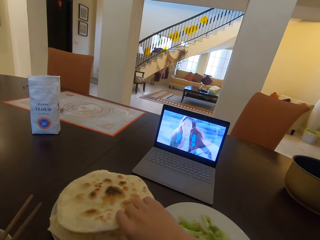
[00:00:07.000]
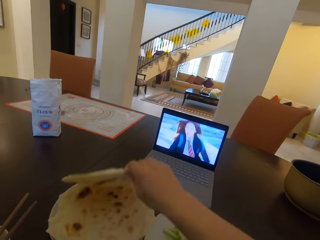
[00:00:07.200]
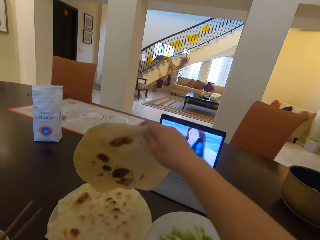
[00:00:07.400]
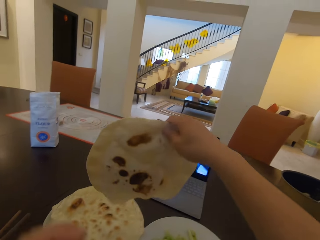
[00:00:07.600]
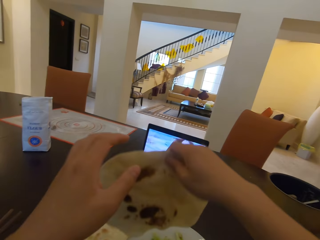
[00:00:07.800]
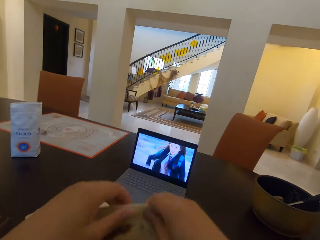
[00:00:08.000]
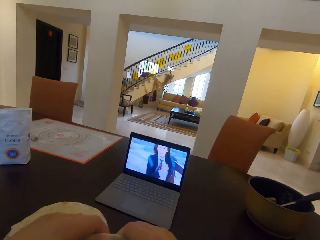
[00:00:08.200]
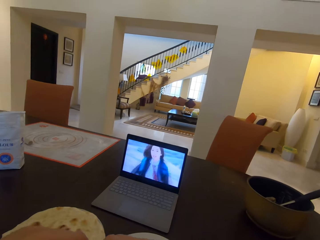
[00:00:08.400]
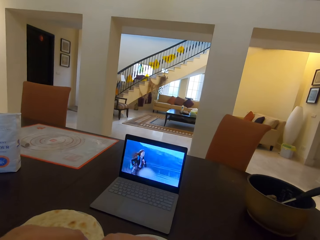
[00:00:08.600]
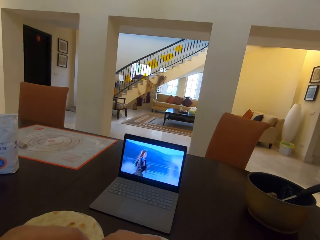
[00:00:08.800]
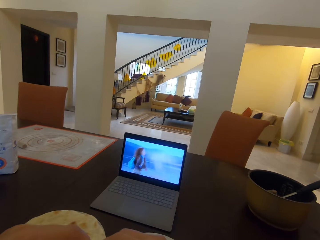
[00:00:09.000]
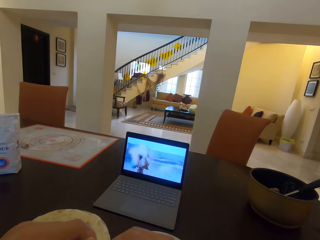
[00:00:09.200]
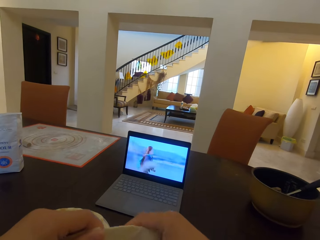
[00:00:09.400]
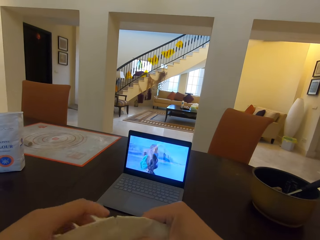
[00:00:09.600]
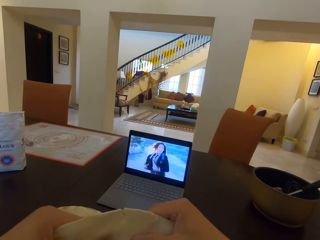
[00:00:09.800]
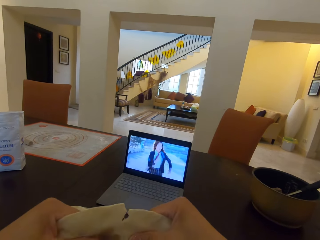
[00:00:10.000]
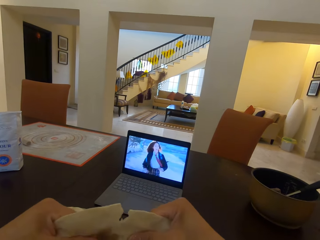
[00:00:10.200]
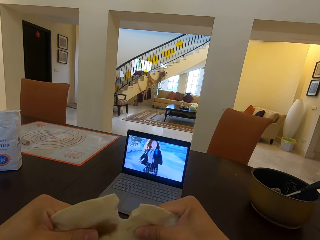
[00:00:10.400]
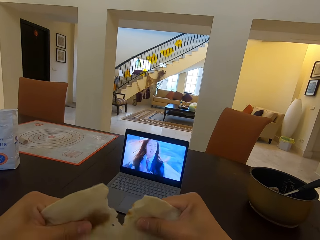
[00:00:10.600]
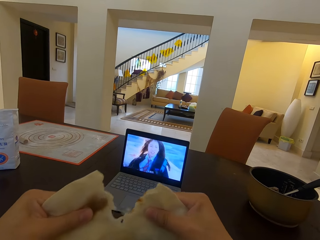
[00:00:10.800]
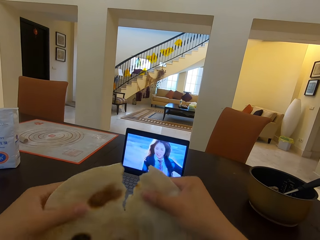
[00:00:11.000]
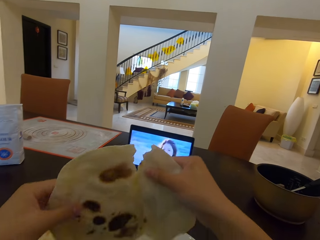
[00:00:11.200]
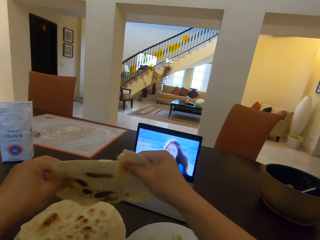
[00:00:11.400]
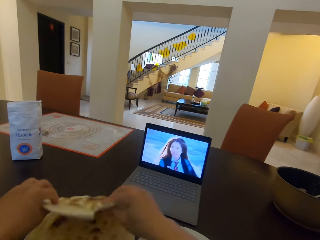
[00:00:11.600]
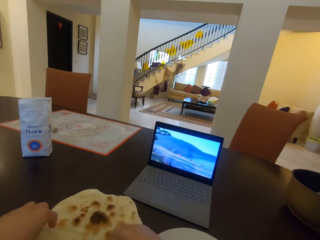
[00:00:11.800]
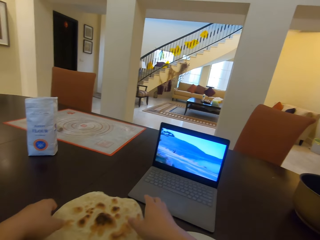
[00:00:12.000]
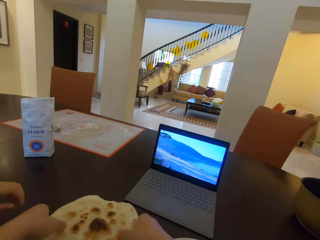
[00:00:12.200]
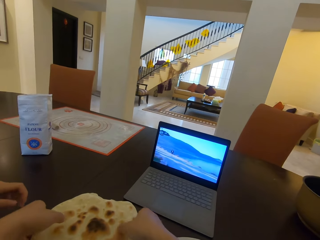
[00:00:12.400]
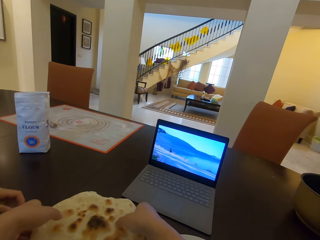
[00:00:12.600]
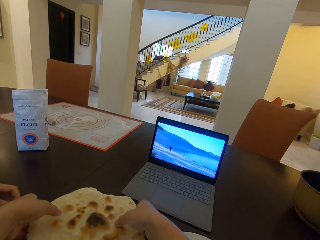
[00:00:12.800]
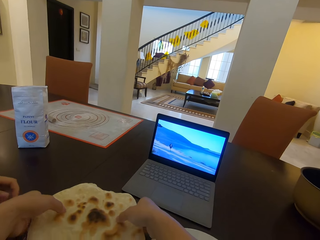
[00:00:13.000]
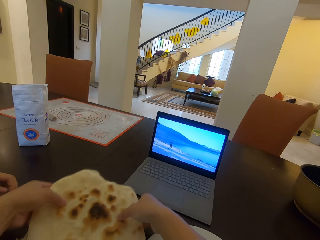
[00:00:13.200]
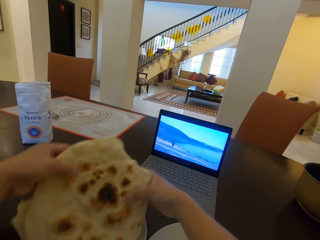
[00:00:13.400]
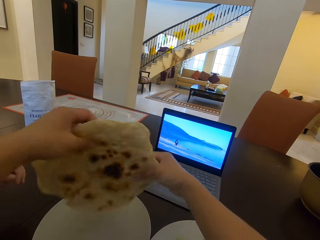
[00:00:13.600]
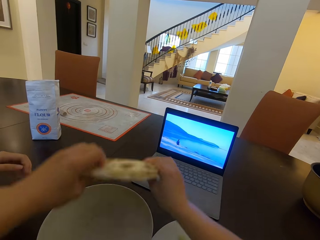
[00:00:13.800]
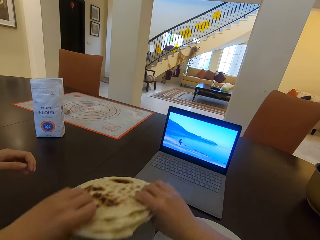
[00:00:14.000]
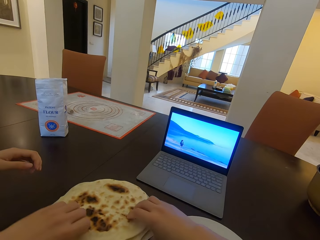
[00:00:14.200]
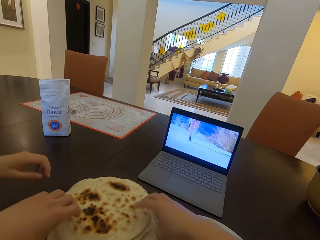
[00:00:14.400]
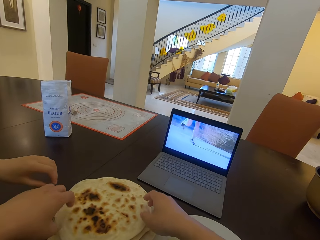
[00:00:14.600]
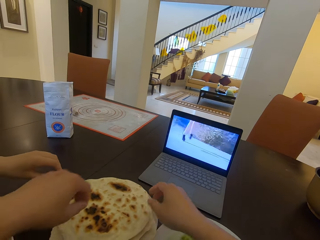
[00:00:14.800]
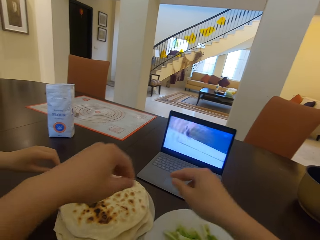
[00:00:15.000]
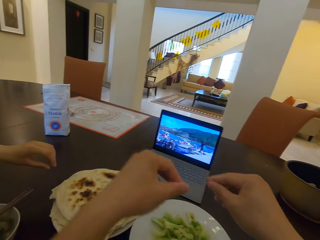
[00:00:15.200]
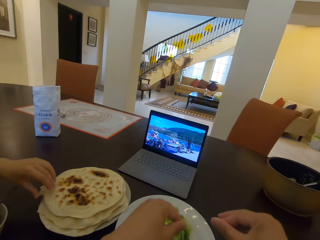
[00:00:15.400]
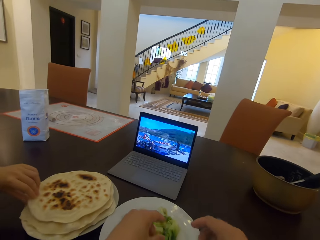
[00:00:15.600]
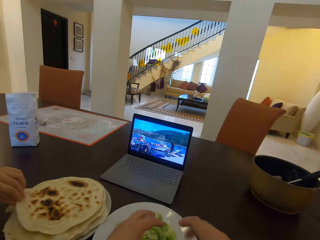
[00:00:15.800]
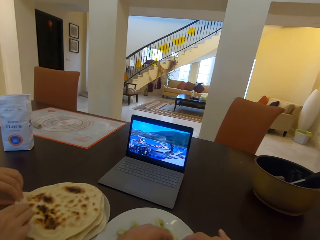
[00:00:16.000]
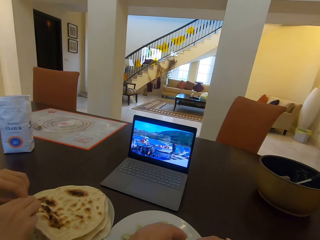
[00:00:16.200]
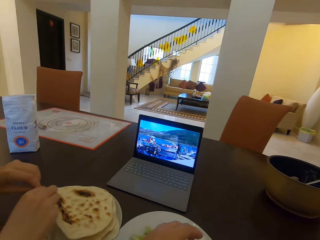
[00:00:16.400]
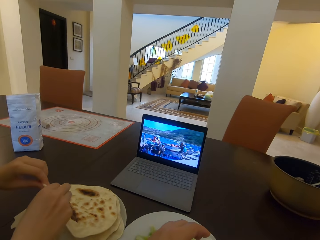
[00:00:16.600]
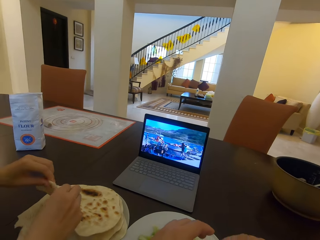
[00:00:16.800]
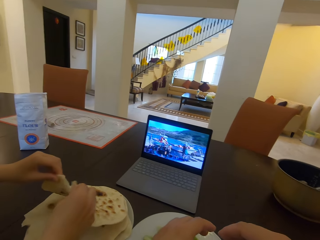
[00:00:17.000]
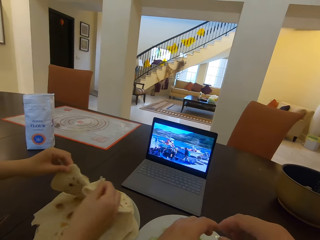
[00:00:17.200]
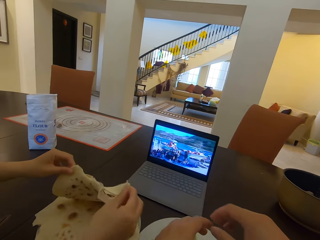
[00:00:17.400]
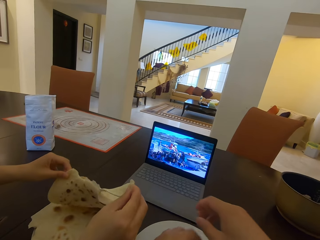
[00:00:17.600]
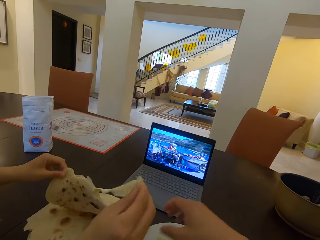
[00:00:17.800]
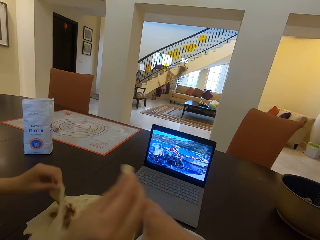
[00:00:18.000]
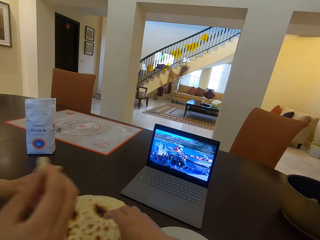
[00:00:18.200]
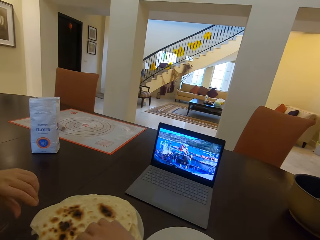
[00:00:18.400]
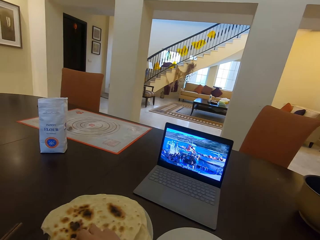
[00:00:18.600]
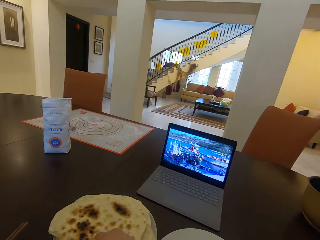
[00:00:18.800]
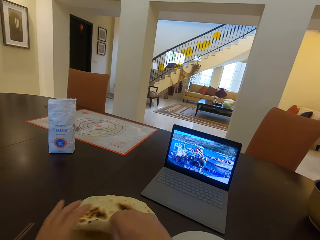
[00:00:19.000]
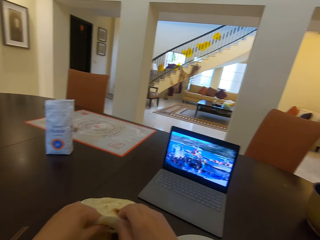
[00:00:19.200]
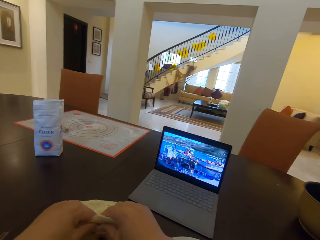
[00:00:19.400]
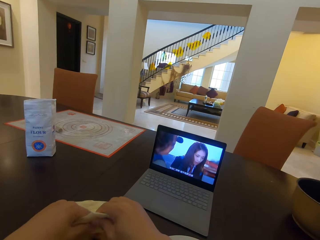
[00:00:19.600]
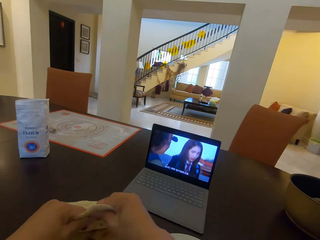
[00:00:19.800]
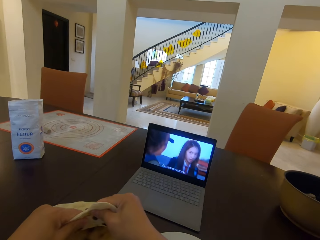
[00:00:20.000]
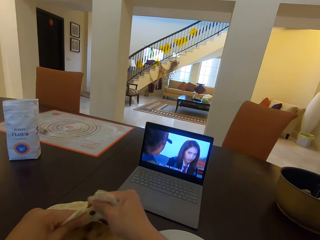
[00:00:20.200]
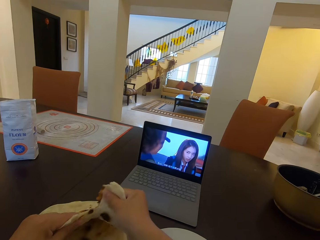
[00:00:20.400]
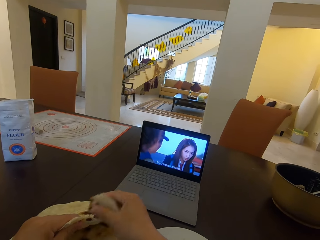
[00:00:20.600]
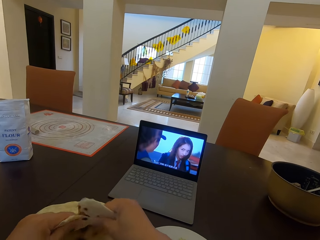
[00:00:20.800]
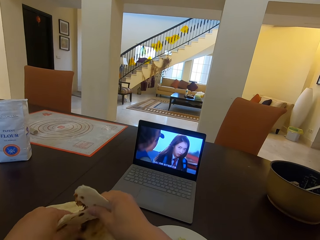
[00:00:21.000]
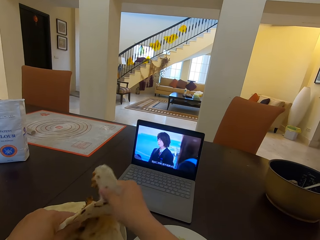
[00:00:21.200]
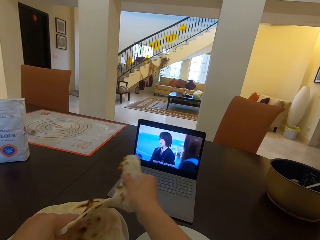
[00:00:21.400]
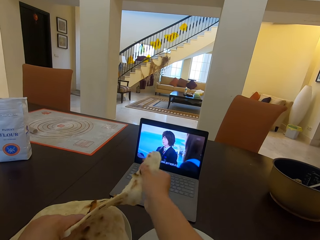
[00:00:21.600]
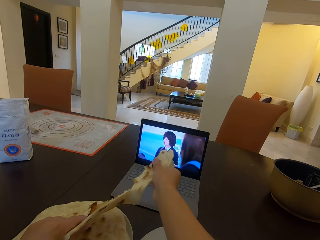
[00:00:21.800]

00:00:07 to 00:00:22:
The camera wearer takes a flat bread or chapati from a plate with his right hand. He splits the flat bread. He drops the flat bread on the plate. He flips the stack of flat bread on the plate. A lady raises her hand. The camera wearer picks food from the plate. The lady cuts the flat bread. The camera wearer picks the chapatis and cuts the flat bread with both hands.

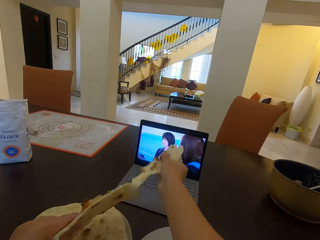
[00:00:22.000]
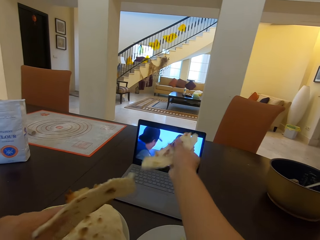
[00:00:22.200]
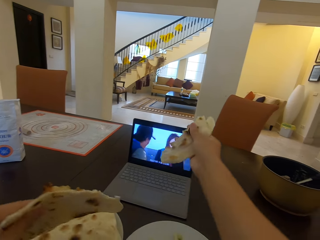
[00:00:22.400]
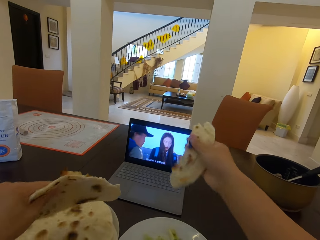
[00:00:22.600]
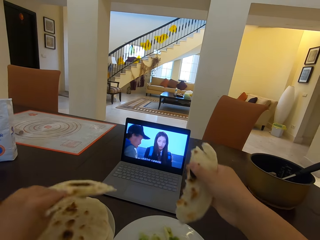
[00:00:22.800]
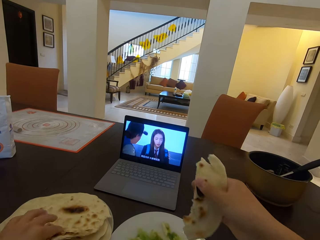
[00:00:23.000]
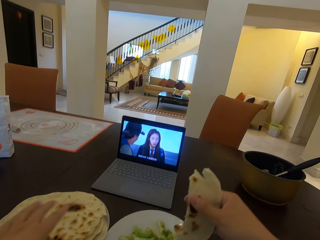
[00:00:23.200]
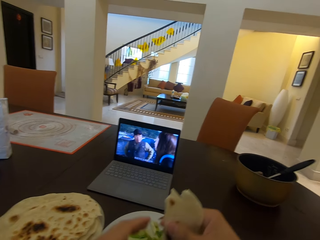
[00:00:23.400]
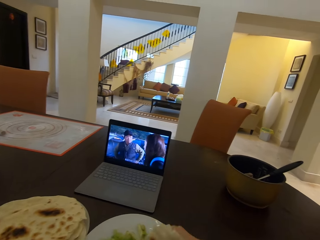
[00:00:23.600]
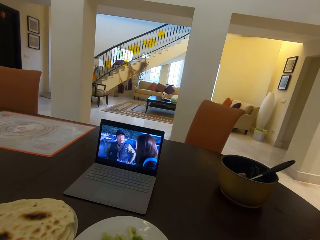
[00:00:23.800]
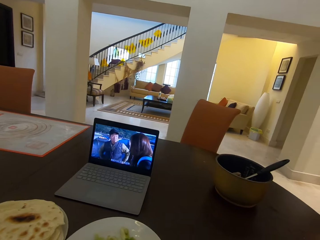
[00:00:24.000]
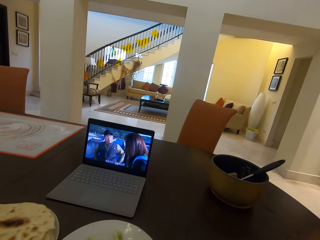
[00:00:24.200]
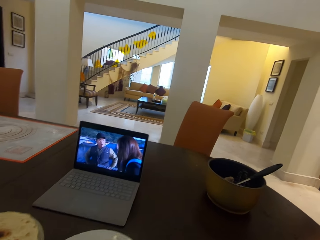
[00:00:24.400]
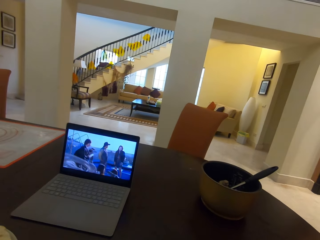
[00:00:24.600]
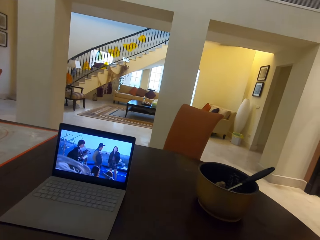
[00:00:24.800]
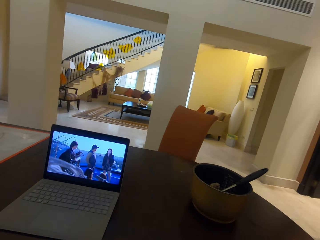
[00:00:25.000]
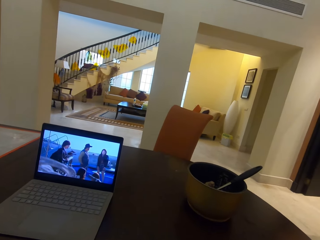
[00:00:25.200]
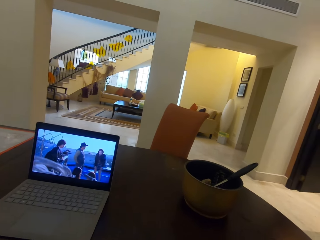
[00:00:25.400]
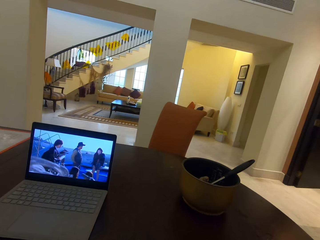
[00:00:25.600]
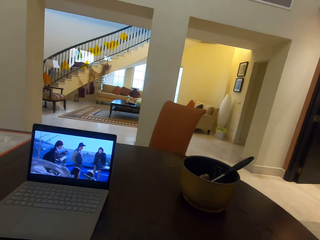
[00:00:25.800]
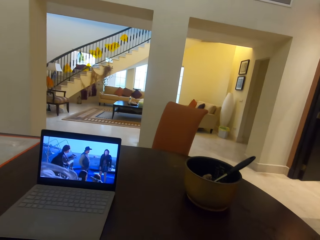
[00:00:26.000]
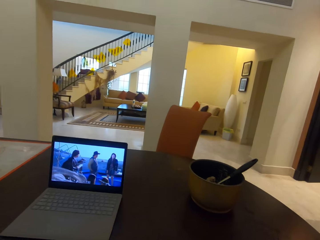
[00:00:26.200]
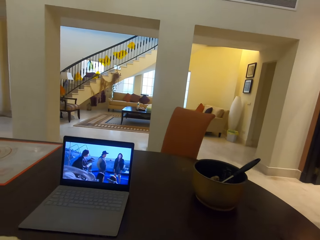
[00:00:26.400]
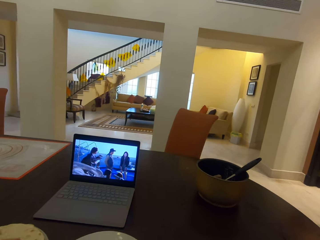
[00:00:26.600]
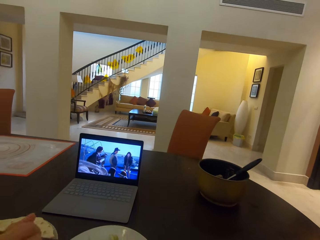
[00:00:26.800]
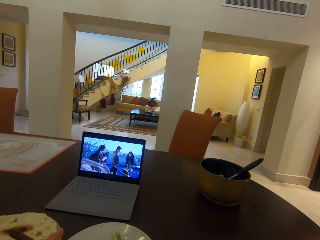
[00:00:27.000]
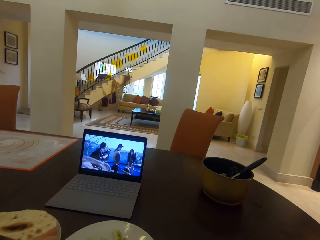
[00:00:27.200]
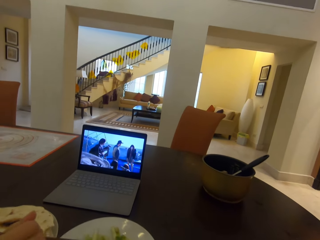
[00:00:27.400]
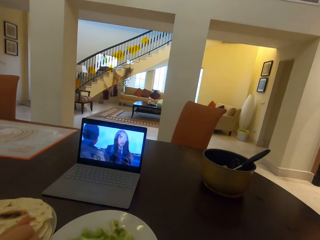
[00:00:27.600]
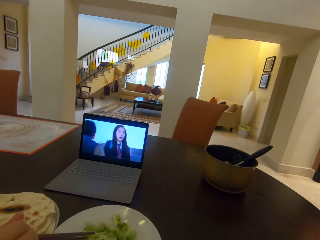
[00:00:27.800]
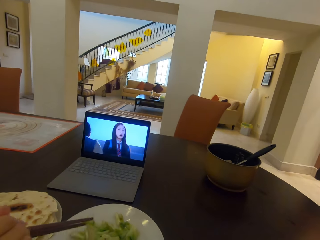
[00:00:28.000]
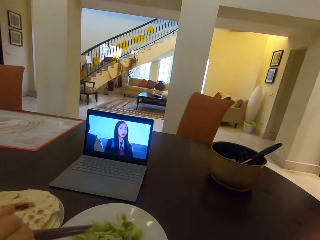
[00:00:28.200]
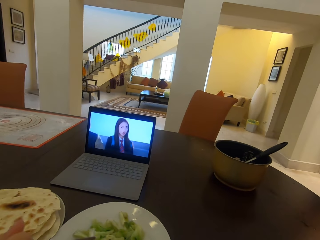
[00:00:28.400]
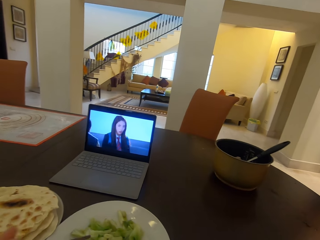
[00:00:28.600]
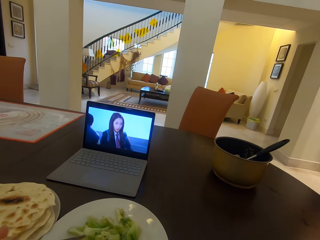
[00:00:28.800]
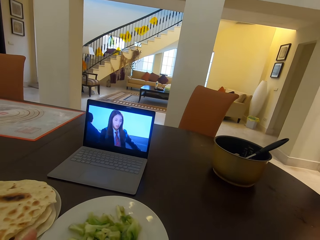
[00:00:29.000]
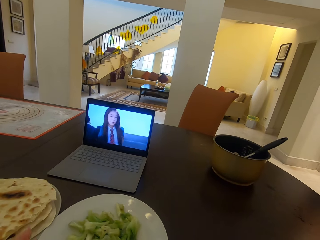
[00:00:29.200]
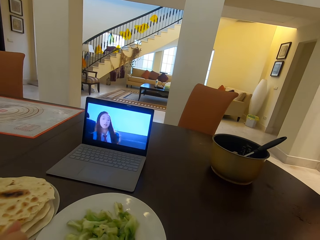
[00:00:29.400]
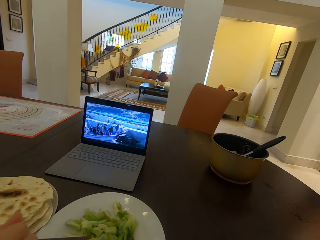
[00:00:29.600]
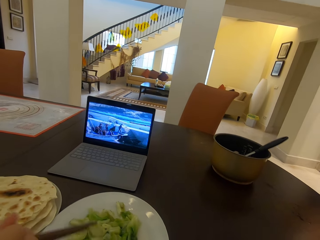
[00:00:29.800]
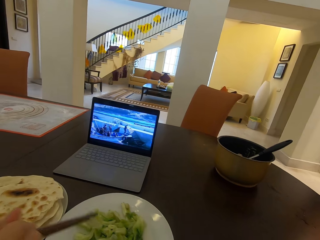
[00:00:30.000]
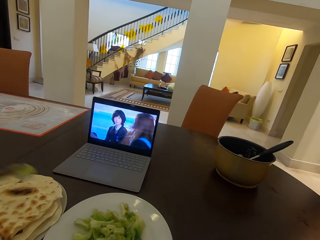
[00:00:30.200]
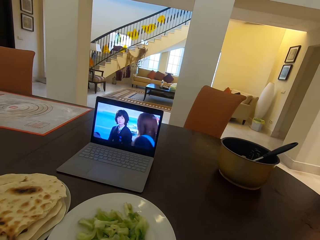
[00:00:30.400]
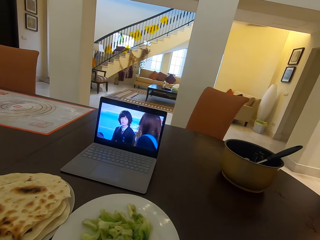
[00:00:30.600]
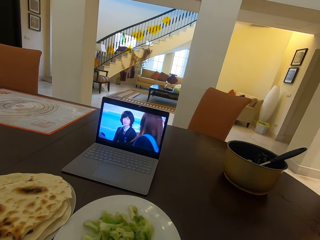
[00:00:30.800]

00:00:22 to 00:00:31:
The camera wearer watches the movie from the laptop. A lady takes food from a second plate with chopsticks. The camera wearer scoops food using chopsticks.
